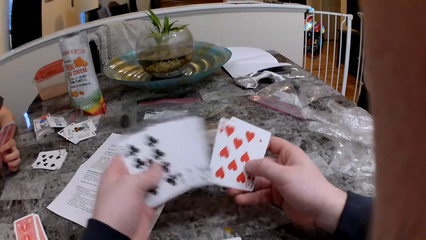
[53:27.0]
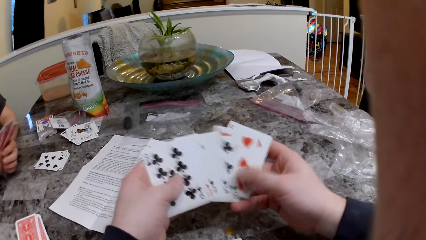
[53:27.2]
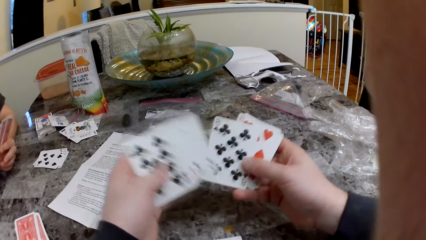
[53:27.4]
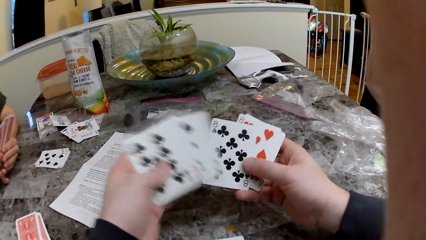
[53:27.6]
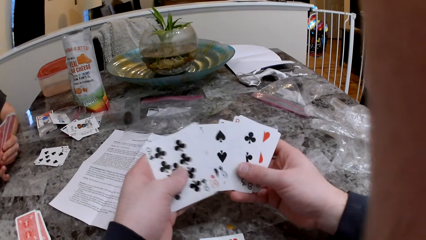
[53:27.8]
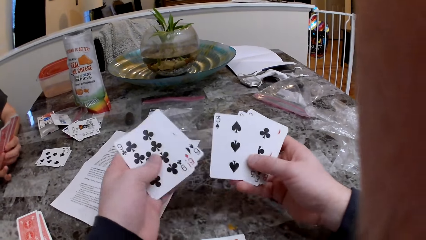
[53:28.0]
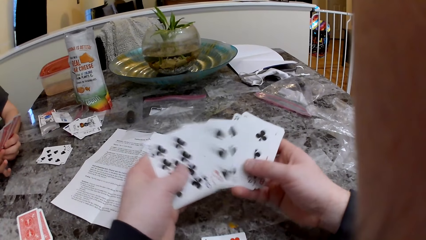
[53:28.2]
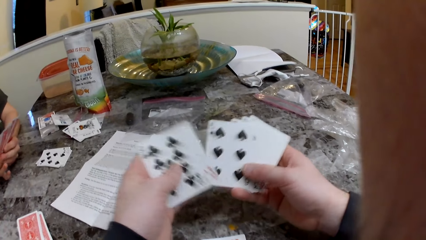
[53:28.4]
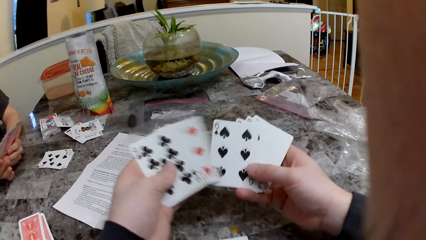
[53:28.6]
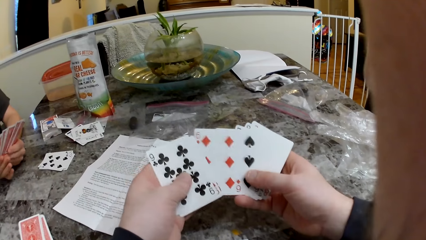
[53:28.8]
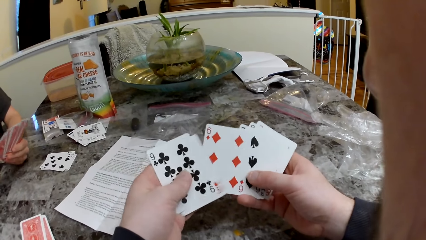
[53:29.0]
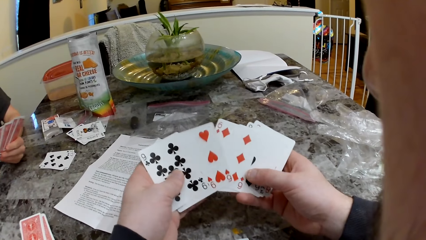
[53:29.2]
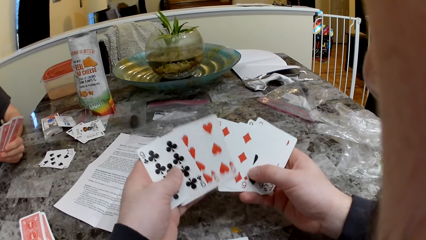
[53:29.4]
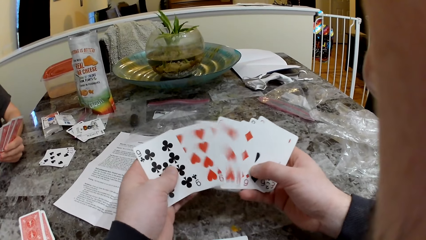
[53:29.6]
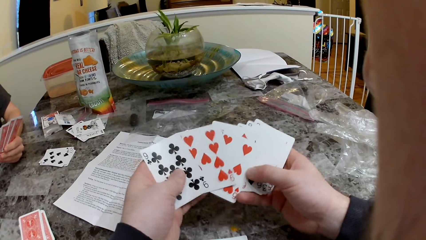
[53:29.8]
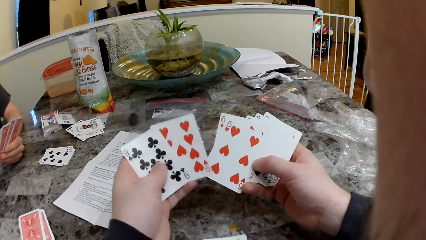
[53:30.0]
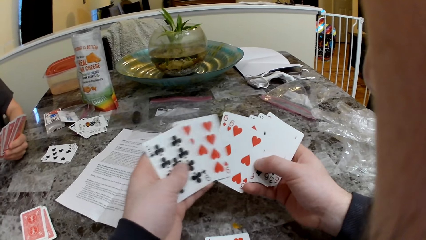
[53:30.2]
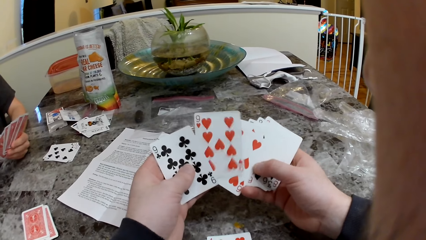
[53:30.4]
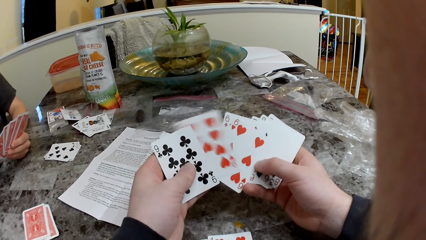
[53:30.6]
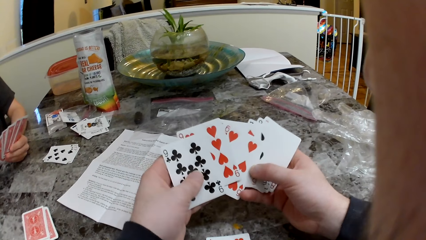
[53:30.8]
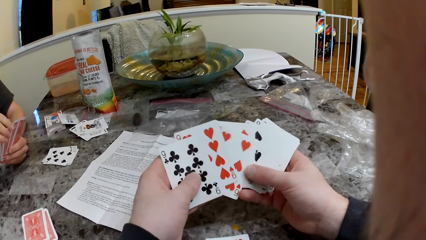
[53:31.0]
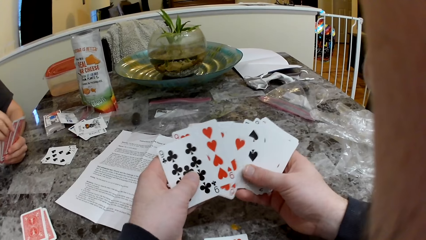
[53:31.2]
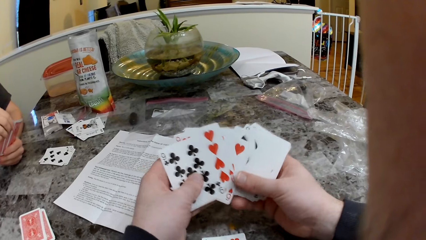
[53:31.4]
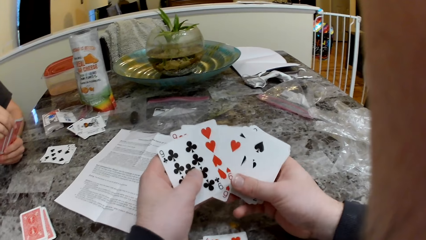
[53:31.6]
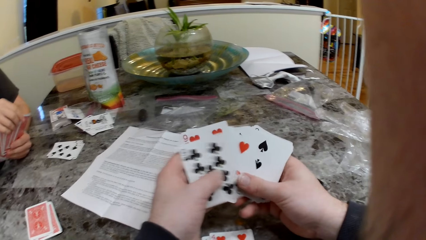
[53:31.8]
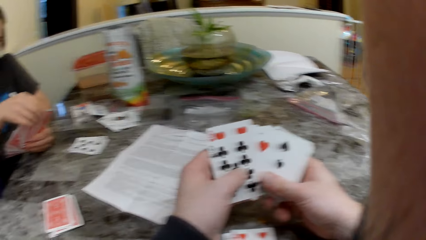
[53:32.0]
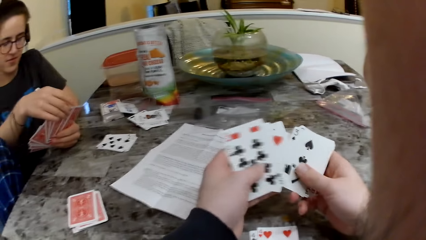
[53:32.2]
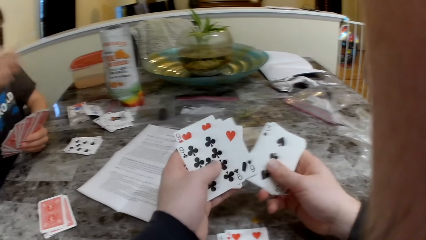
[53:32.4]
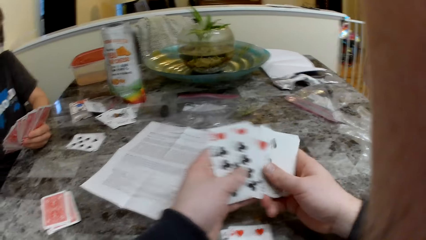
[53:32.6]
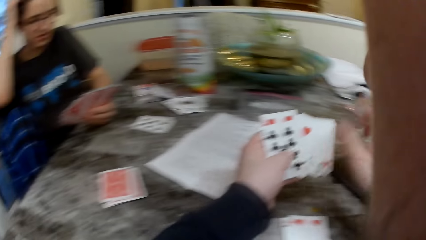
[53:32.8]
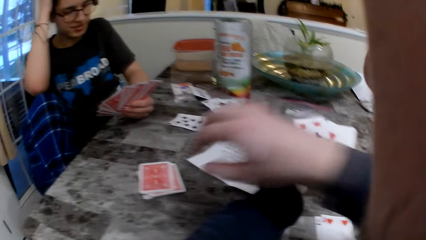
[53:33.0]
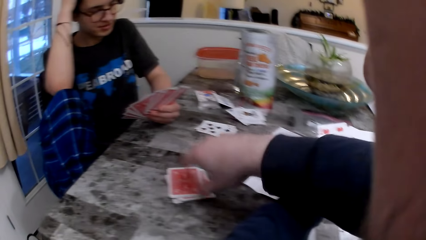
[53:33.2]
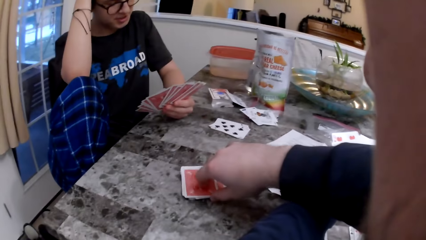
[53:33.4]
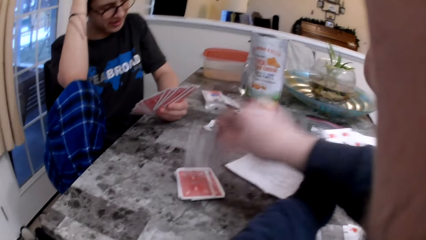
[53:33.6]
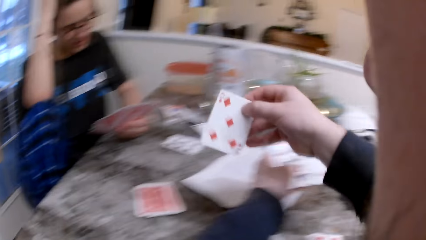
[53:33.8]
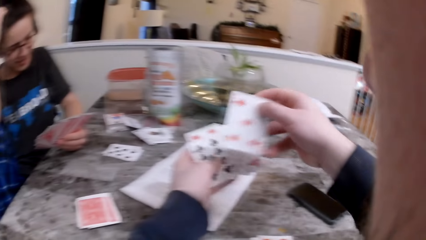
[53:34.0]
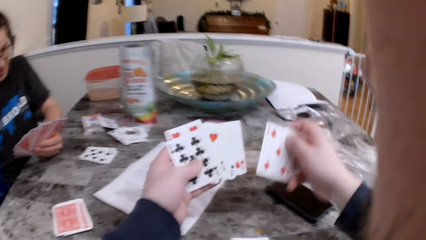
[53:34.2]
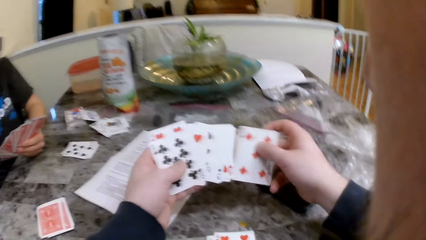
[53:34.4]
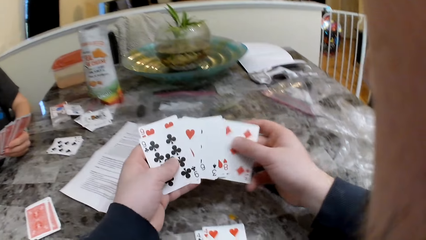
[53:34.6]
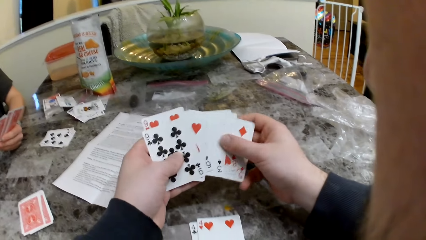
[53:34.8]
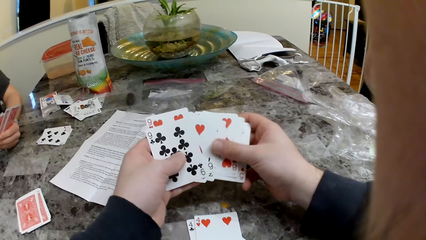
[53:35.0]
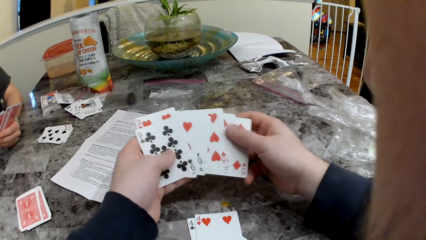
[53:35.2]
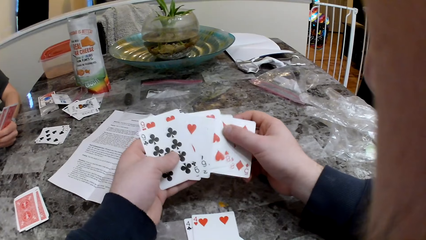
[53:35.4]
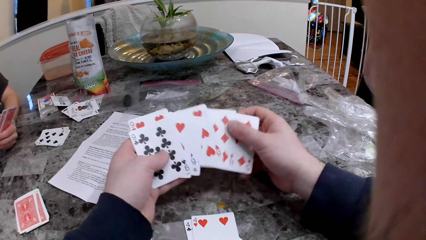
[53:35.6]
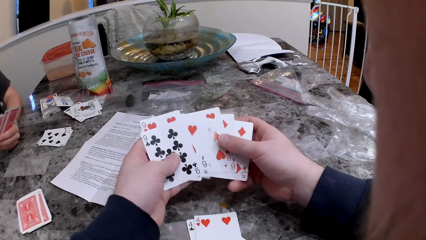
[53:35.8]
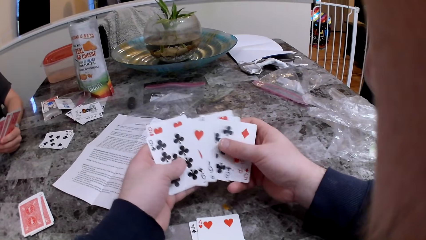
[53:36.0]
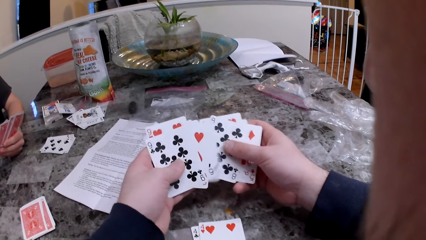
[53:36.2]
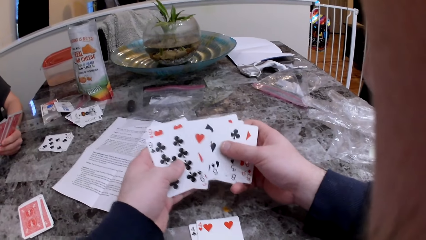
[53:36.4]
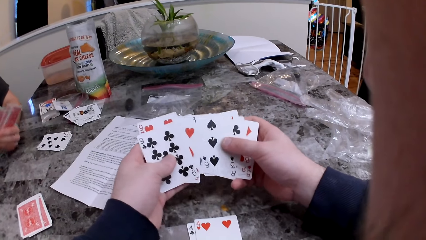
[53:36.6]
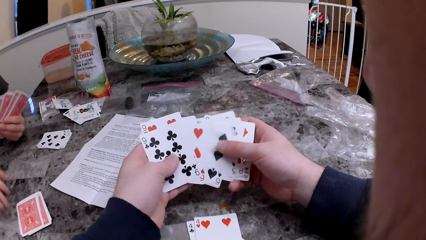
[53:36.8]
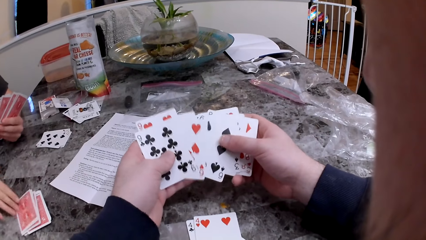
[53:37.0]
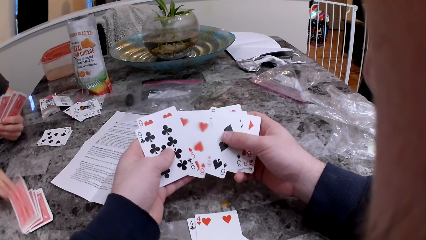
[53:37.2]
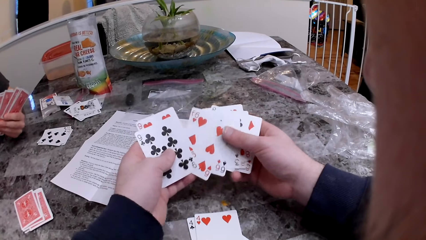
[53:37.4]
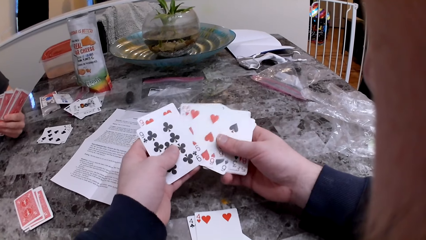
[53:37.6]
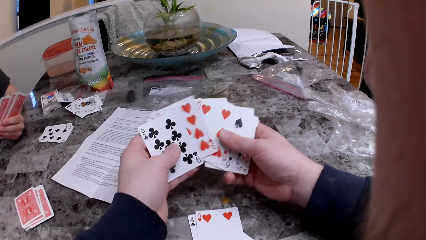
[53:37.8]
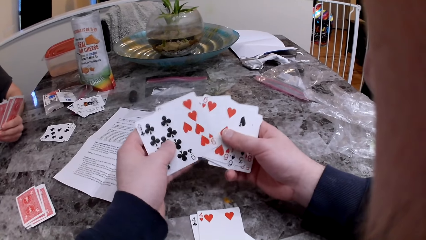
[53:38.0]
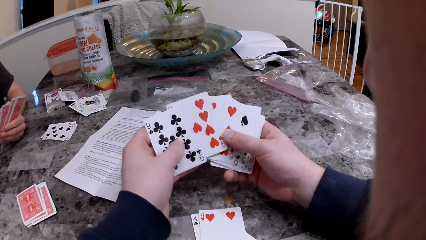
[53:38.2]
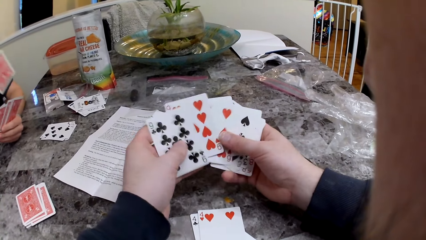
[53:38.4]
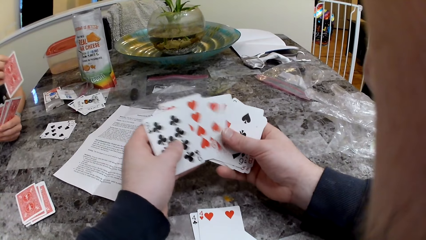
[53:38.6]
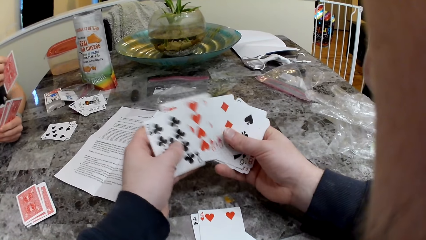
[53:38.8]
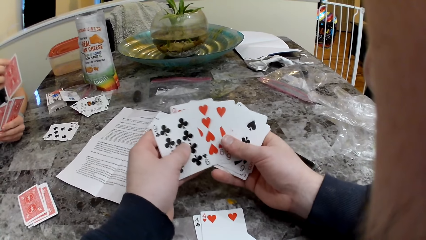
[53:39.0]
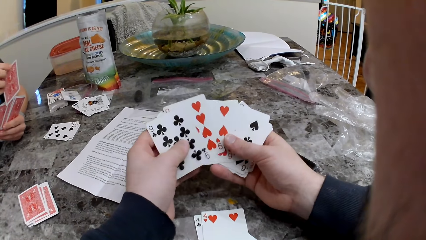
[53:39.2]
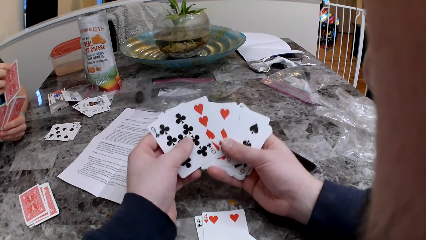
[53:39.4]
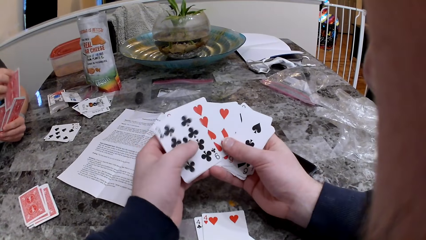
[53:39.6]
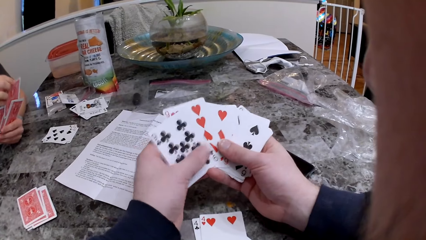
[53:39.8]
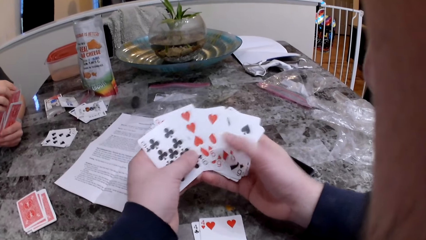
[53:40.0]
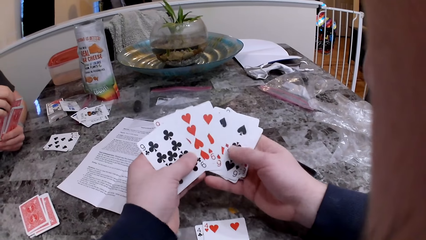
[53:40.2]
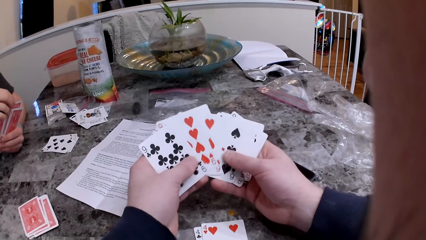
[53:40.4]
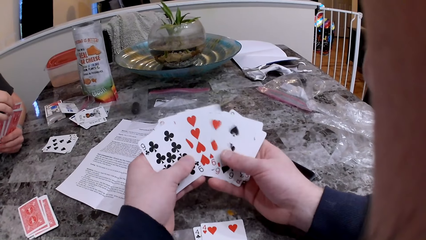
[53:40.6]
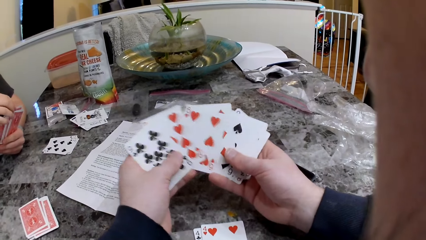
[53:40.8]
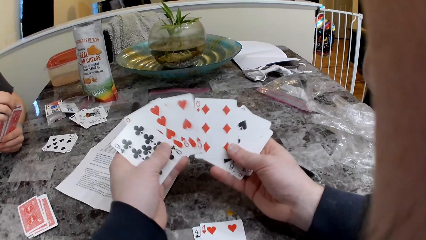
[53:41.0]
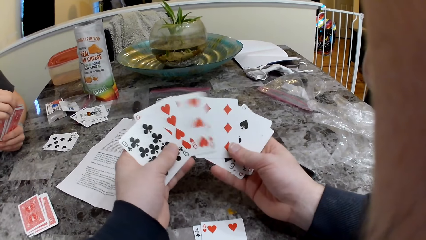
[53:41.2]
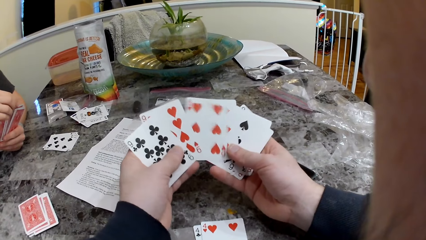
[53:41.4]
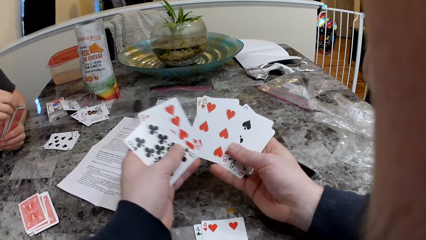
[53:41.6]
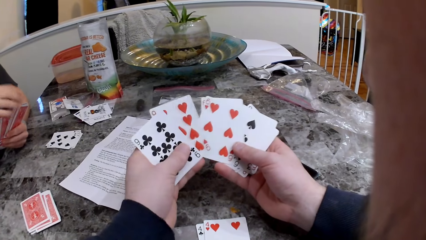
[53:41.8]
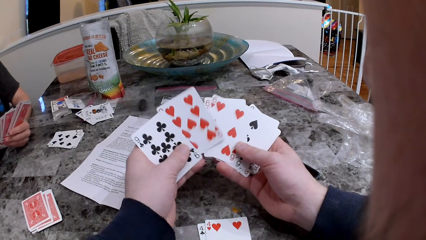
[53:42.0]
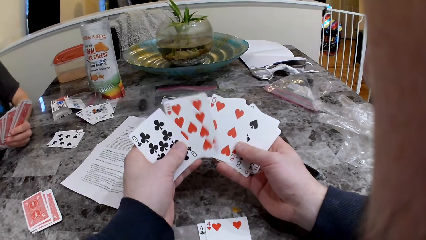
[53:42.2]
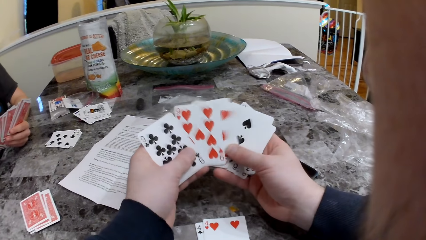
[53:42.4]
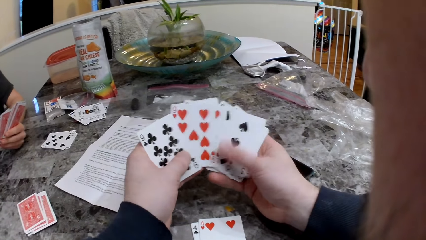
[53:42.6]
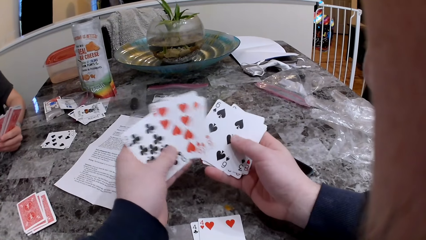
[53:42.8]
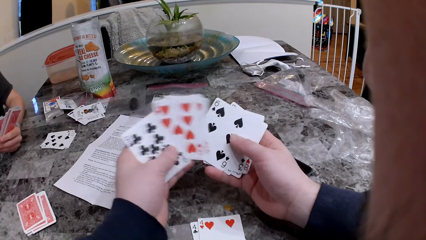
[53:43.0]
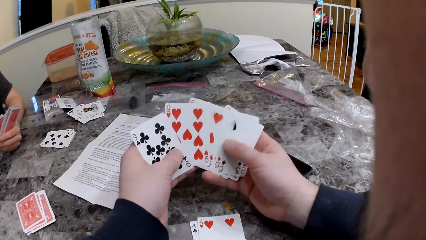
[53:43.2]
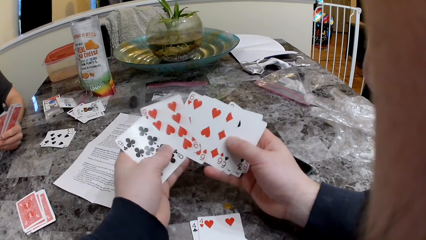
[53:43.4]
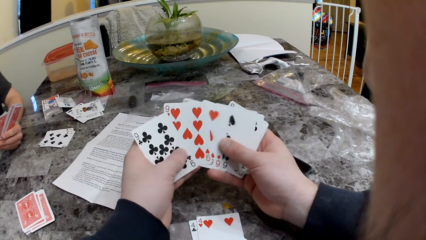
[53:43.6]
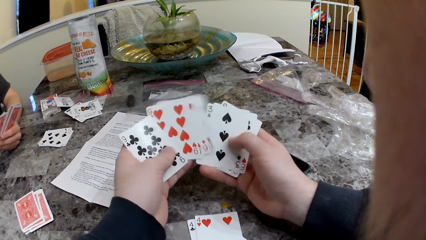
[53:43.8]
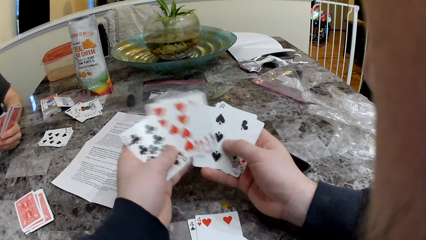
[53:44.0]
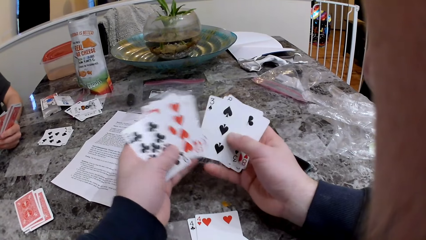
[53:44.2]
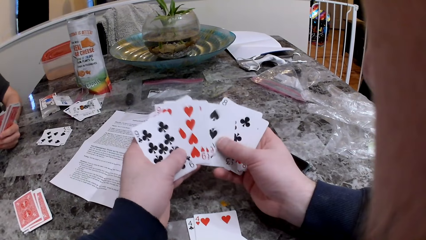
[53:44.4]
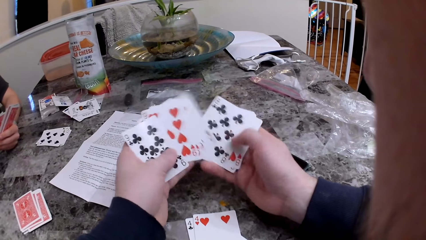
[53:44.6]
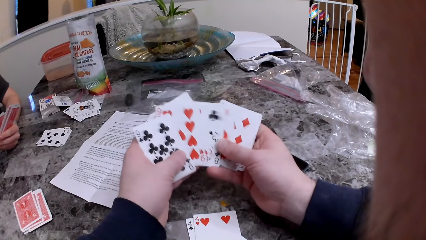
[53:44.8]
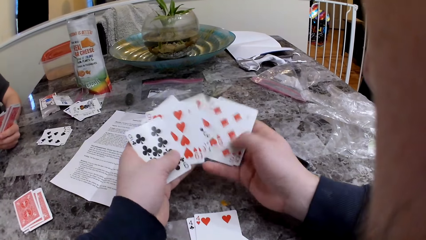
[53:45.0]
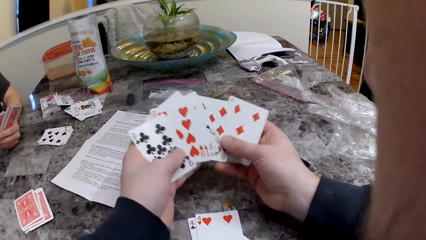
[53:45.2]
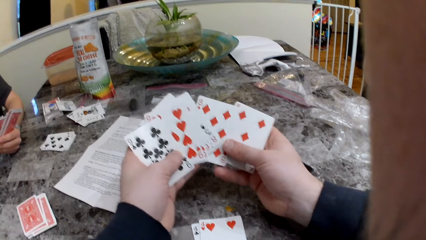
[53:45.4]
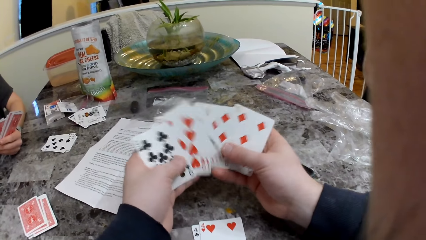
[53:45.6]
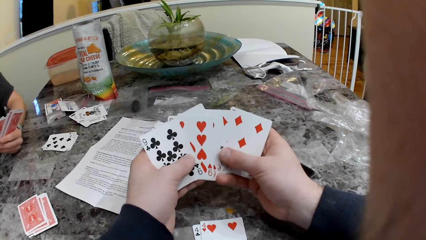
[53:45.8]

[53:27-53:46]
The camera wearer plays cards. He arranges cards. He picks up a card from the deck of cards on the table with his right hand. He plays cards. A woman picks up a card from the deck of cards on the table with her right hand. The camera wearer spreads the cards in his hands.
